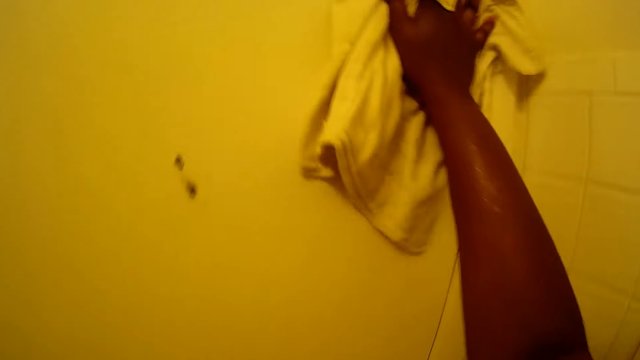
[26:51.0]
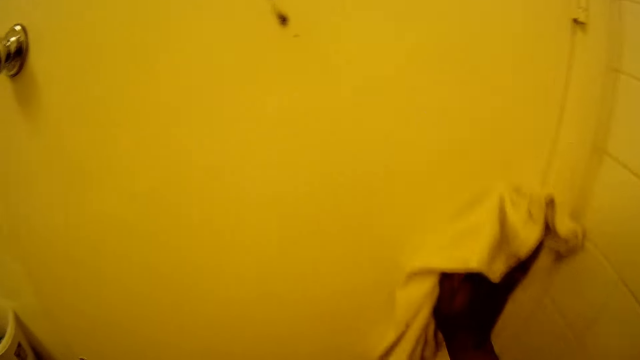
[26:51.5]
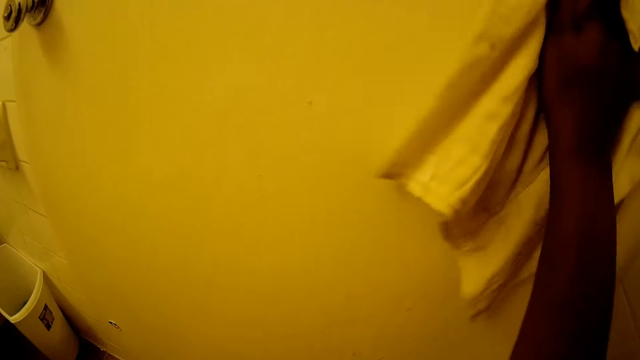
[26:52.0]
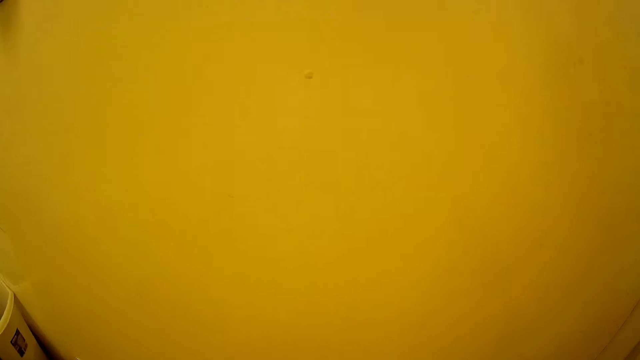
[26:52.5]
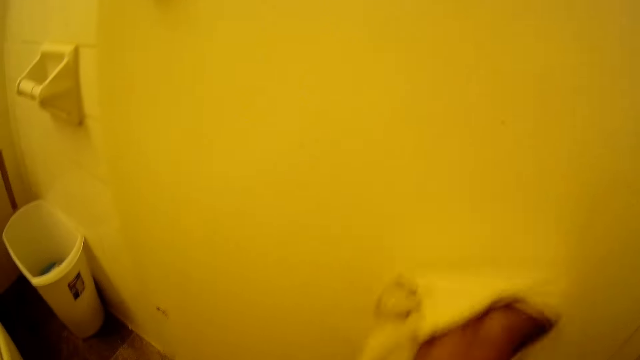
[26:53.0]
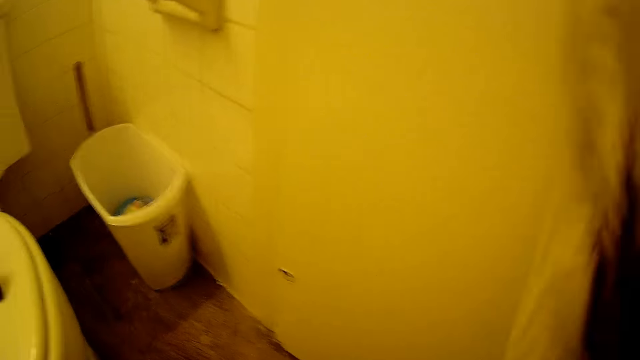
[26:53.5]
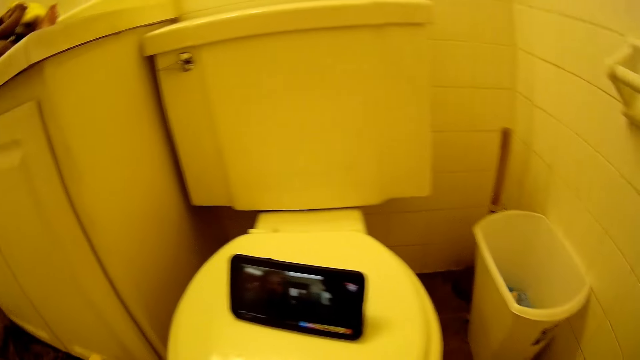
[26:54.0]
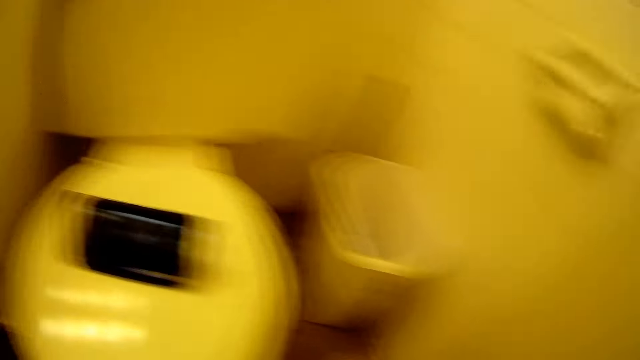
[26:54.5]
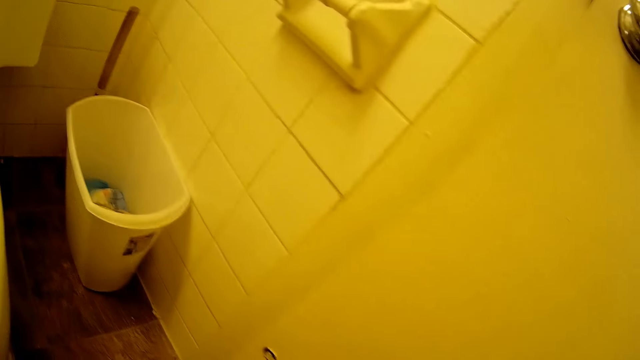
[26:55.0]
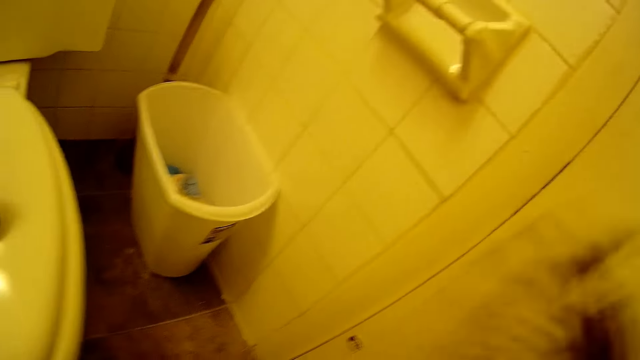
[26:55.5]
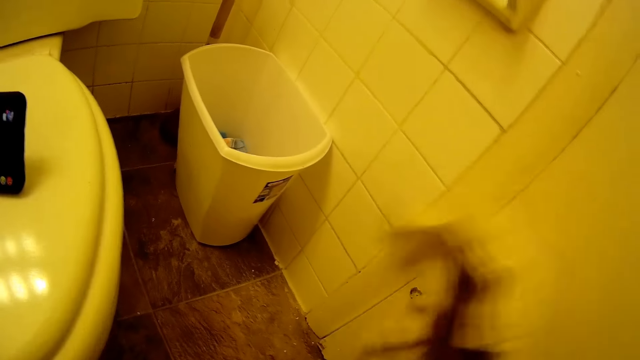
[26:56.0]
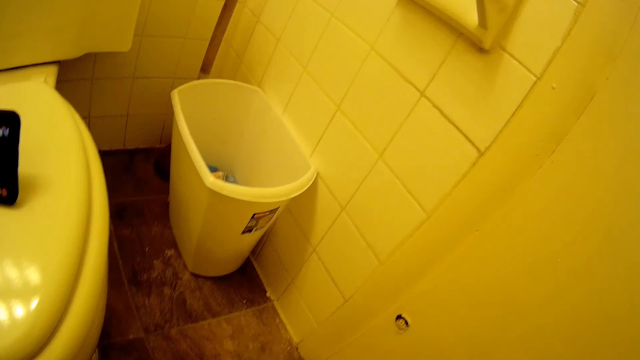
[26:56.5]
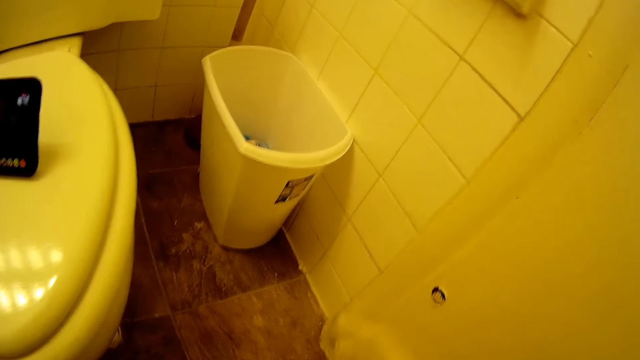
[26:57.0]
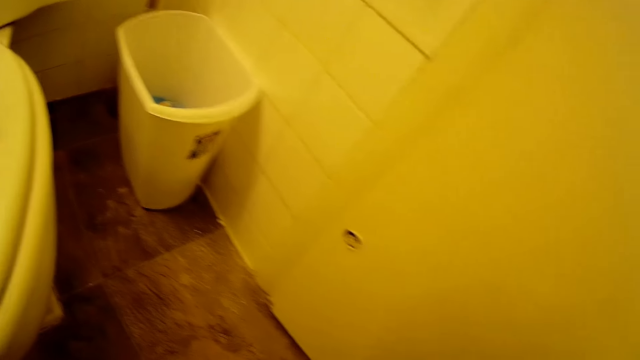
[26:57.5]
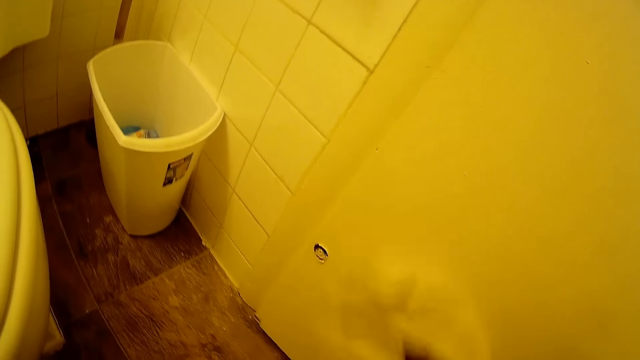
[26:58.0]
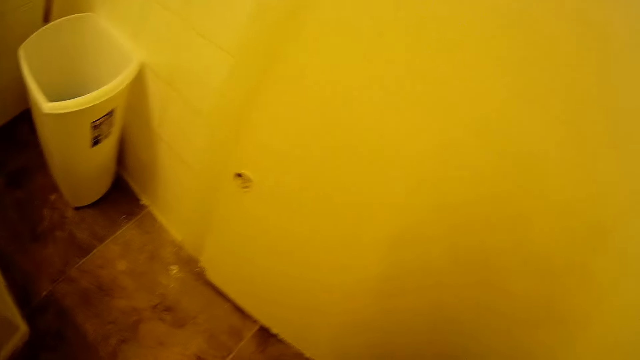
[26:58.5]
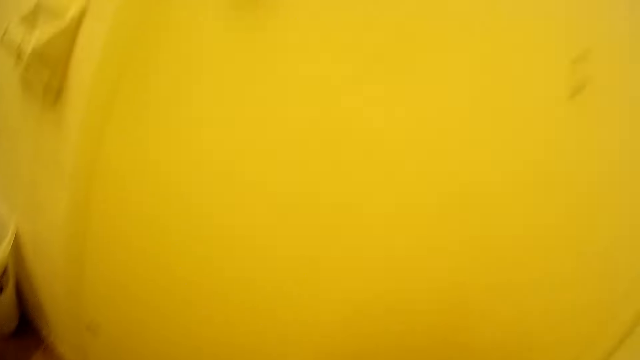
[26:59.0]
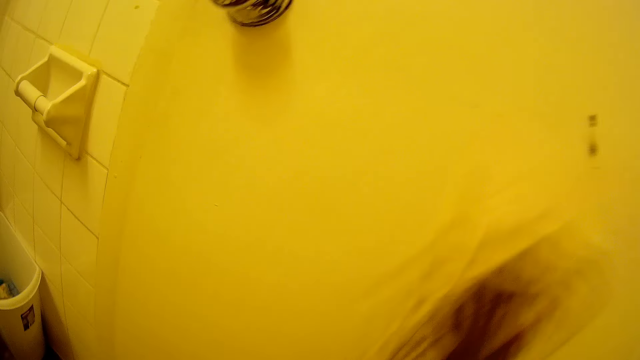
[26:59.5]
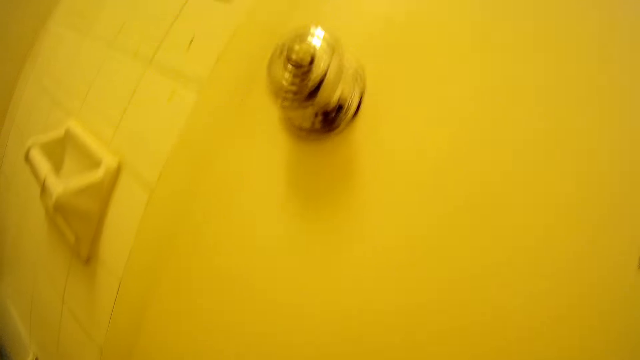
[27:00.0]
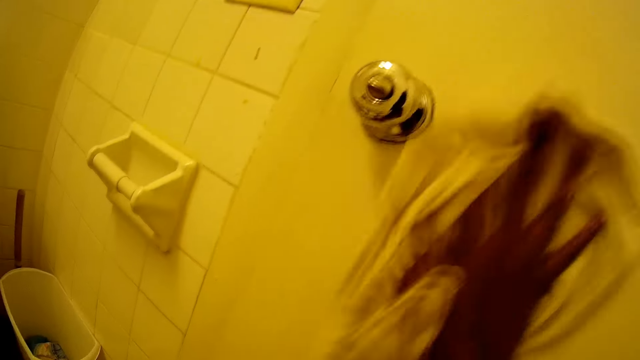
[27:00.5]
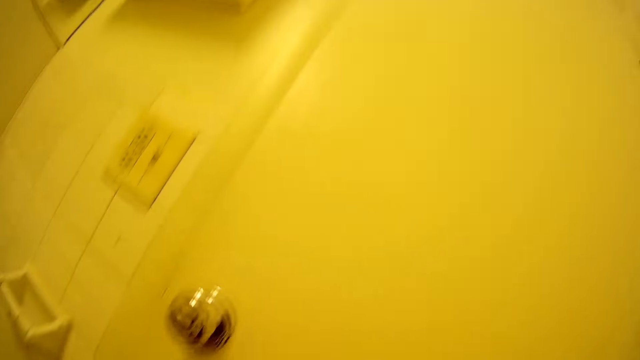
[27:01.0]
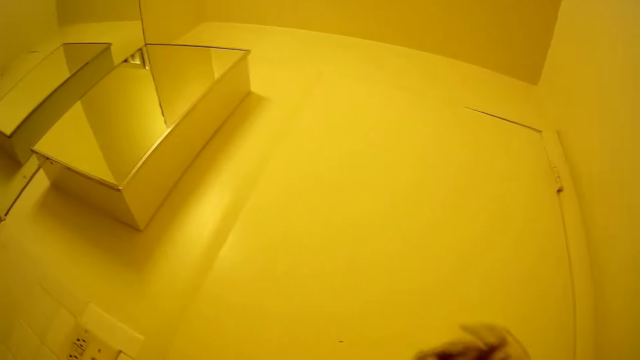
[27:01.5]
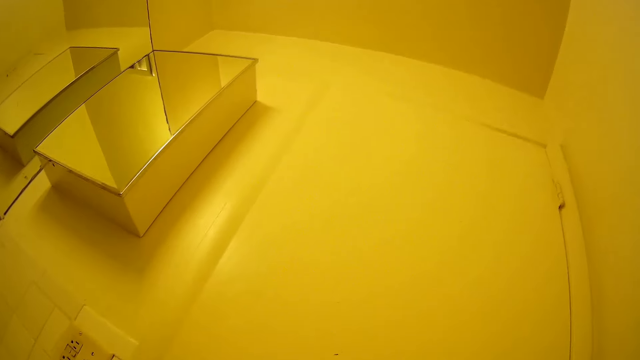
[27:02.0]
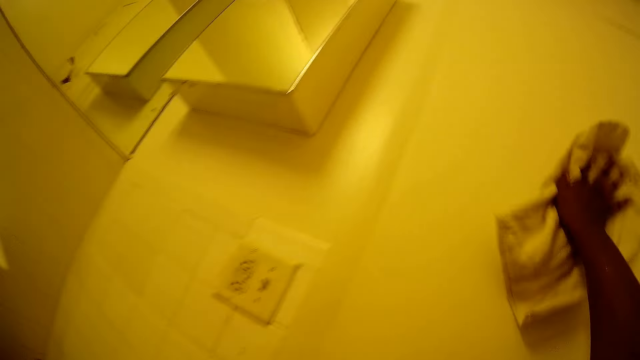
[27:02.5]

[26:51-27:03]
The camera wearer wipes the door.

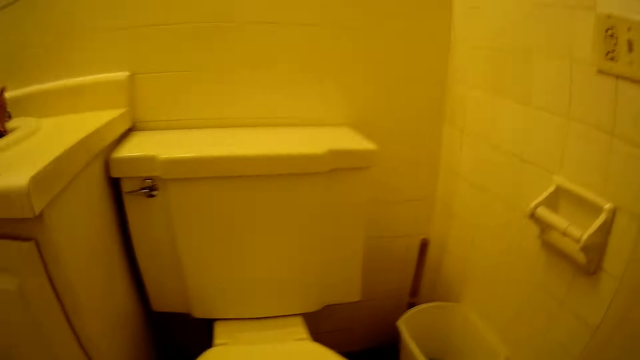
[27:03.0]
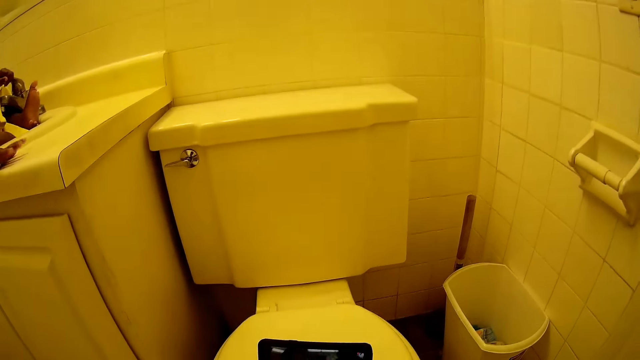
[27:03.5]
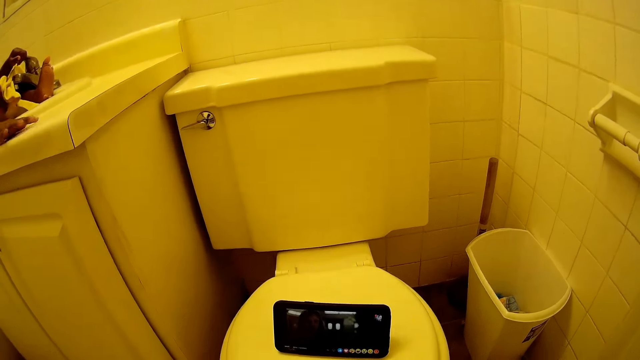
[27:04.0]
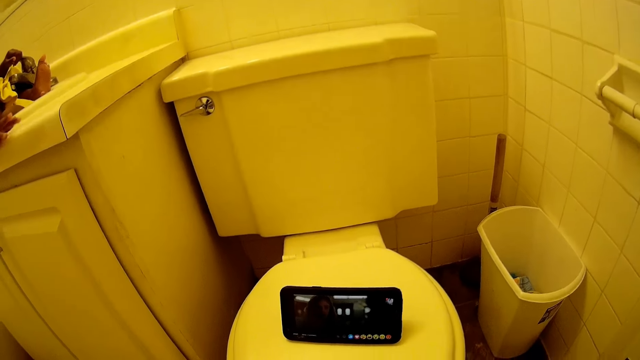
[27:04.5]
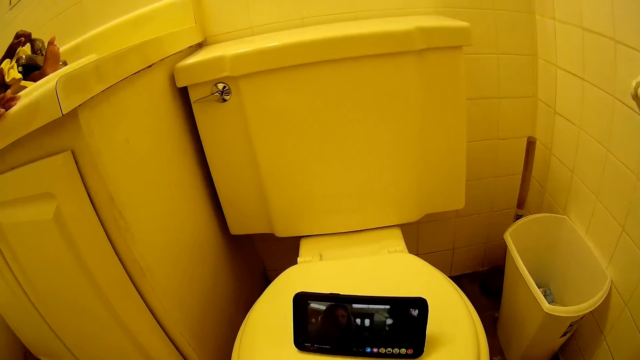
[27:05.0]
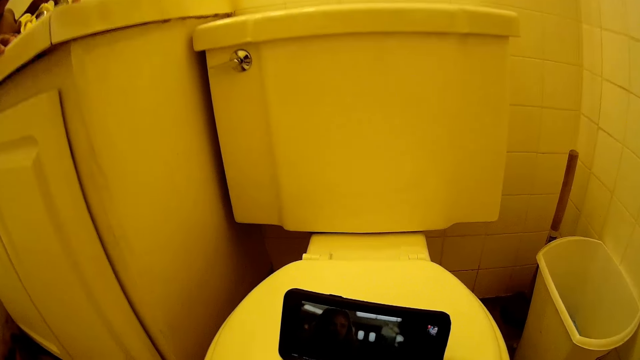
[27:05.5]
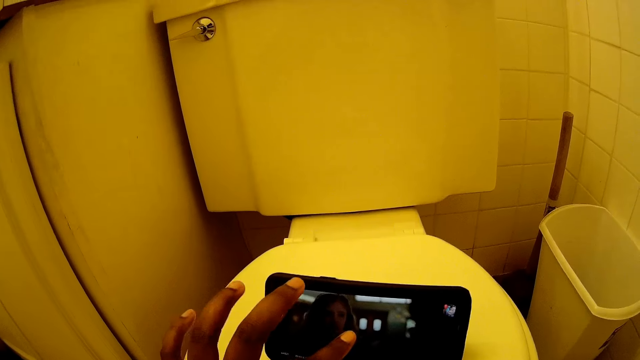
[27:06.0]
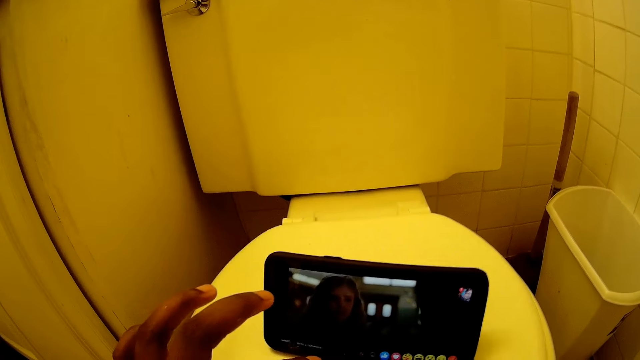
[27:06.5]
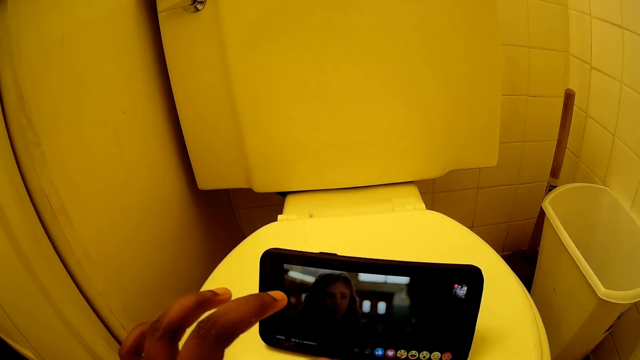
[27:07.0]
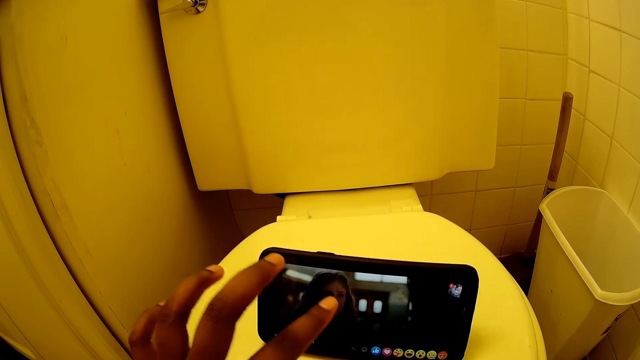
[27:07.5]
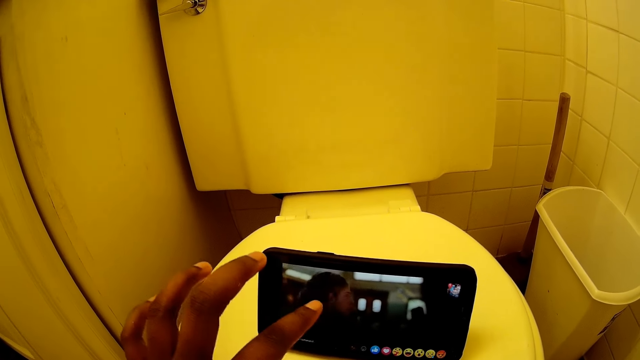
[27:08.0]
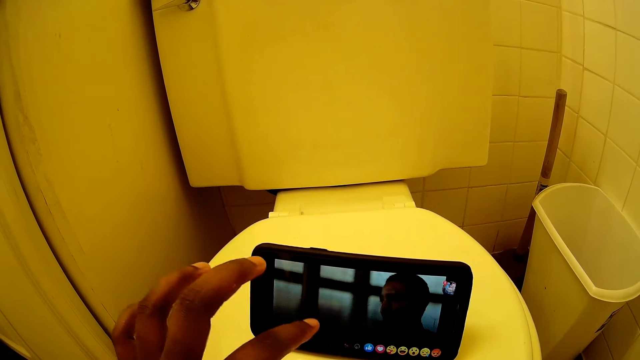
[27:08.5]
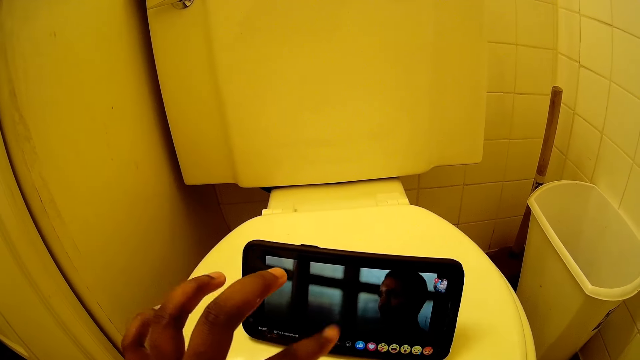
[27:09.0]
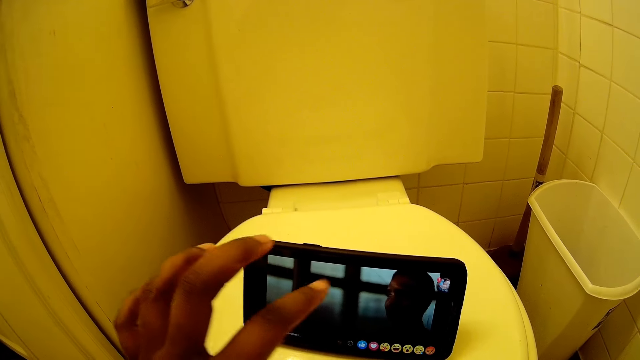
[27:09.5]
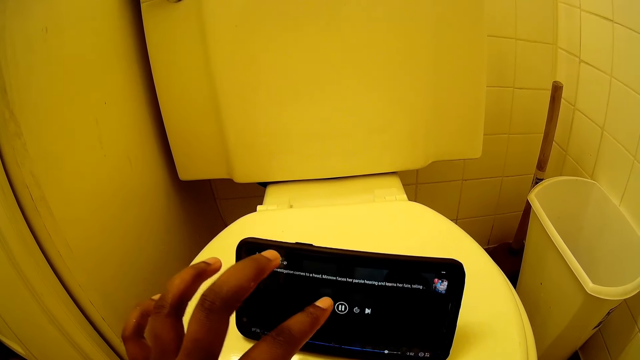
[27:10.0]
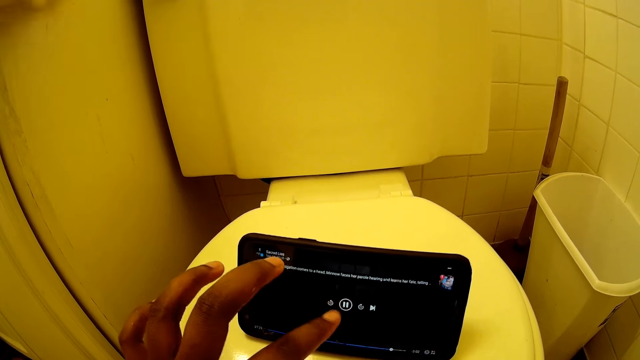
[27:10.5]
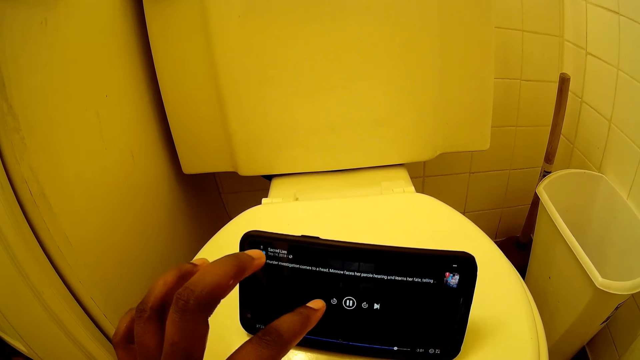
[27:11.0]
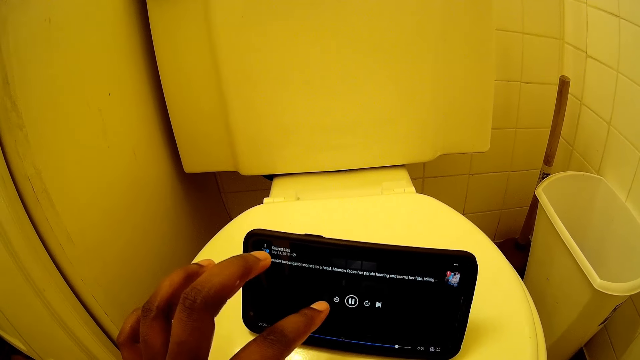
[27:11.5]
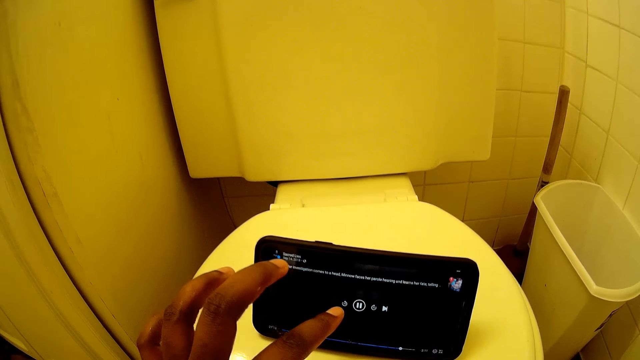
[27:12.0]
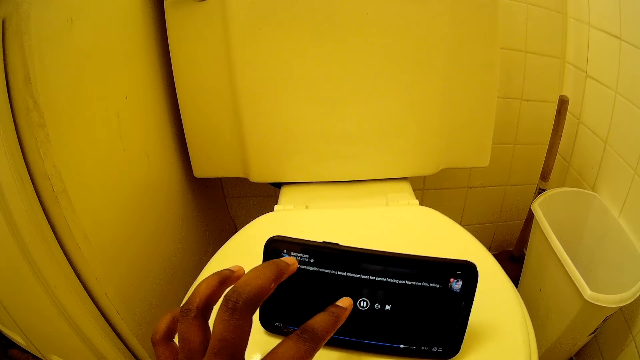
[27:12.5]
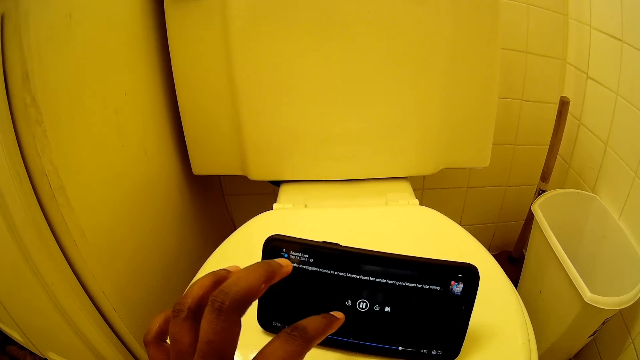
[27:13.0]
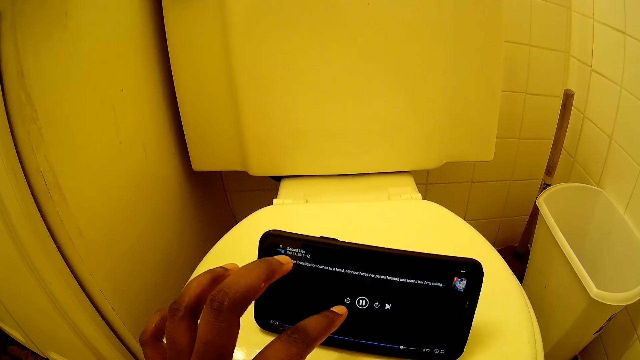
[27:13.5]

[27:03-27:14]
The camera wearer operates the phone with her left hand.
